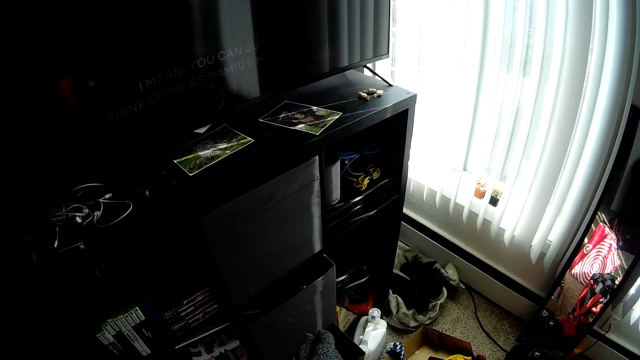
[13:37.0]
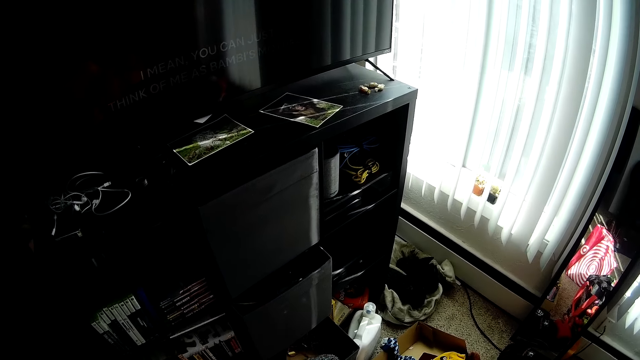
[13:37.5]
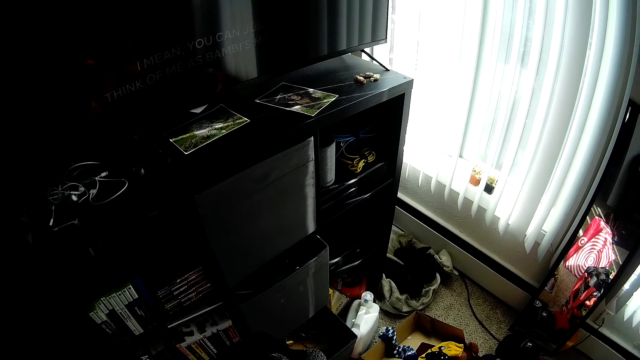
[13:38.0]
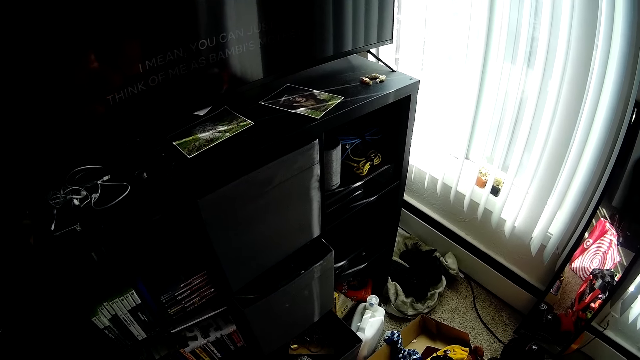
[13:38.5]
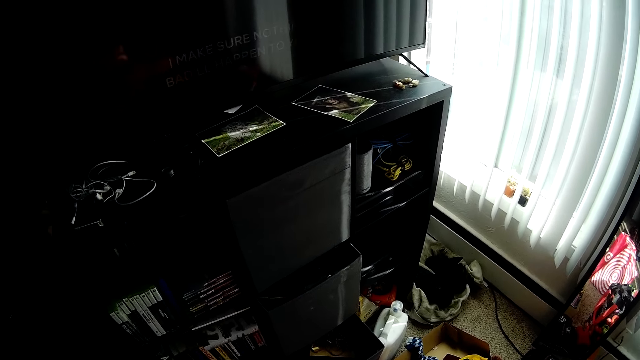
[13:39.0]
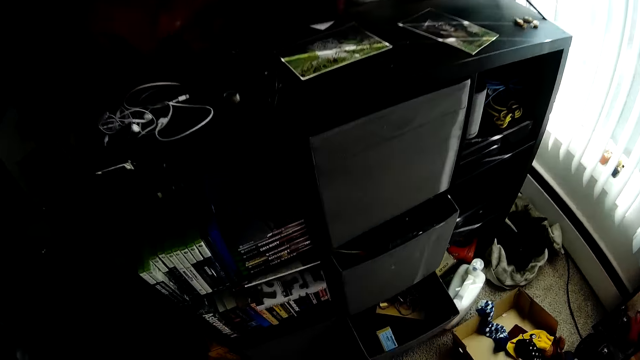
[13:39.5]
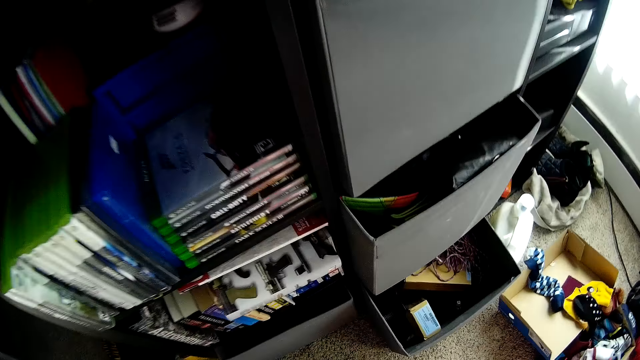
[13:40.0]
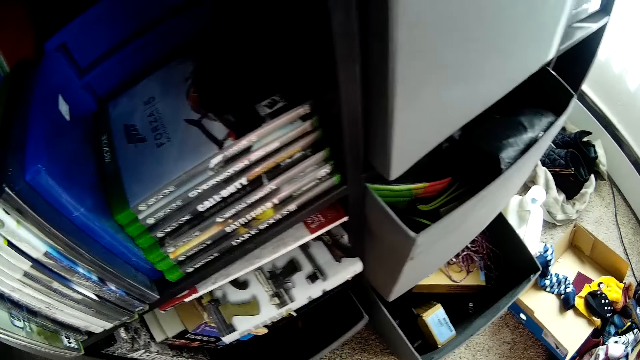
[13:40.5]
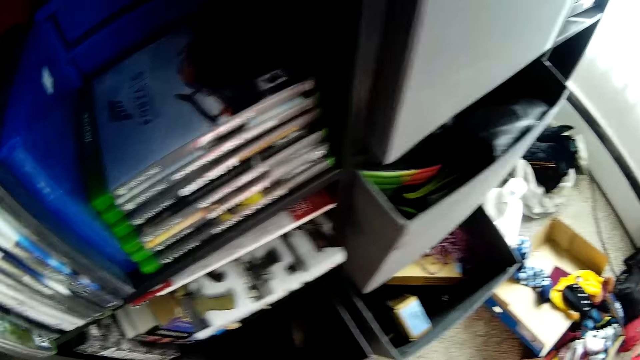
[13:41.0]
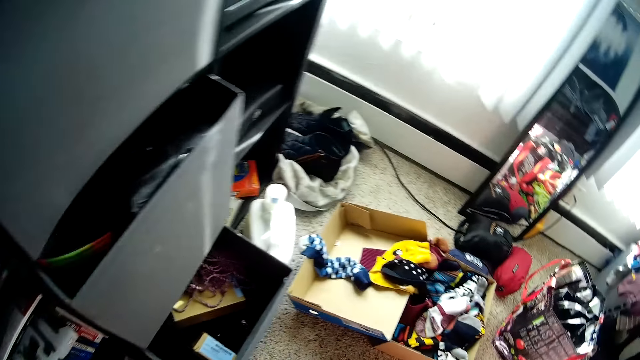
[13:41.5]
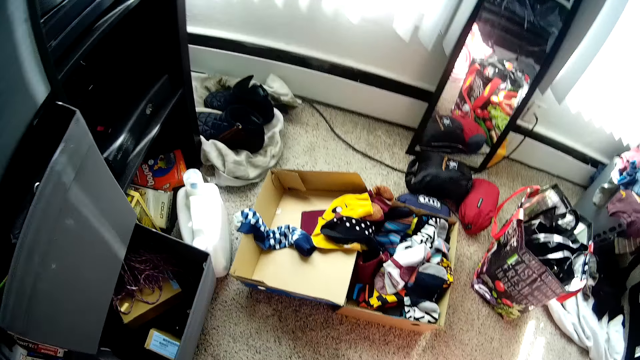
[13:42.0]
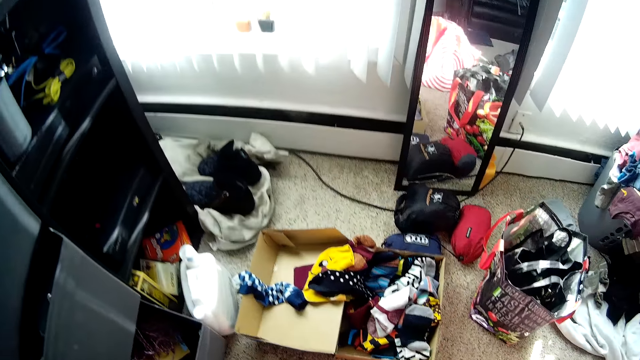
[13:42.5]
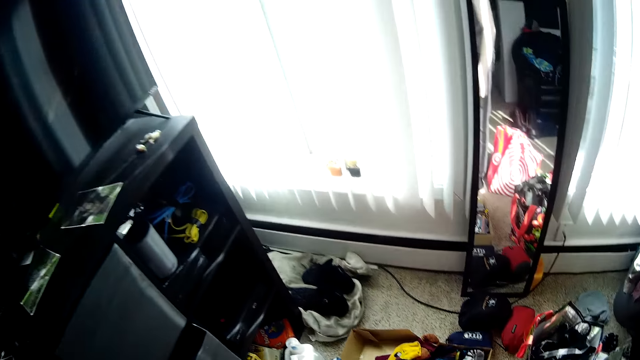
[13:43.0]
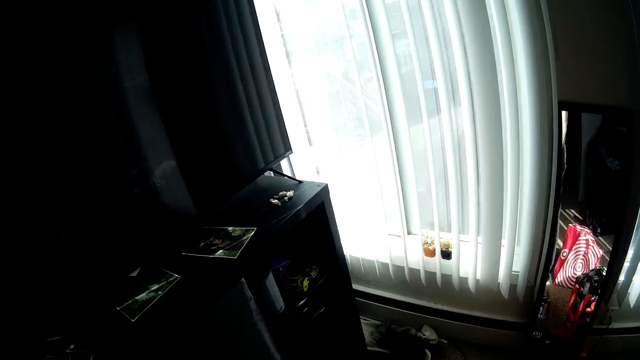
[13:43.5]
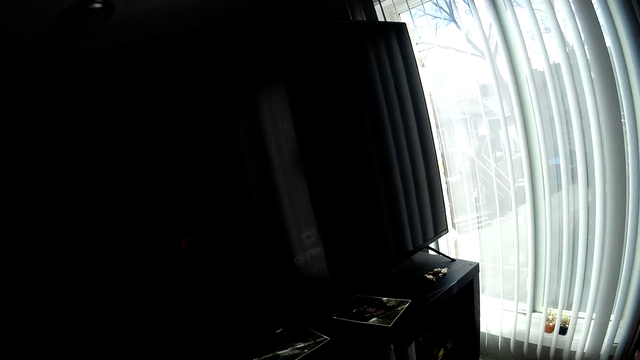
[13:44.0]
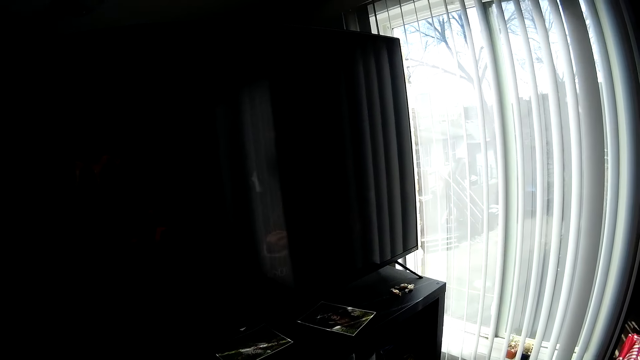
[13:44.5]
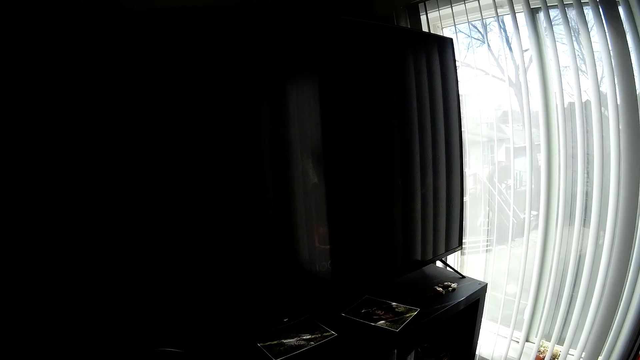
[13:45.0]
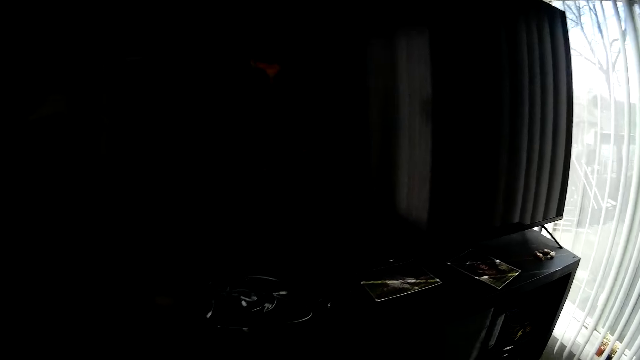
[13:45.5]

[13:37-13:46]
The camera wearer drops the gloves inside a carton with both hands.

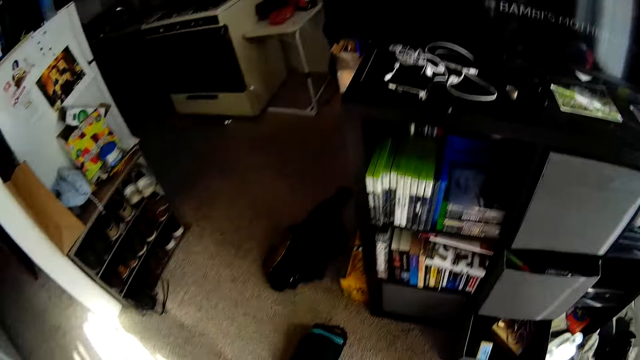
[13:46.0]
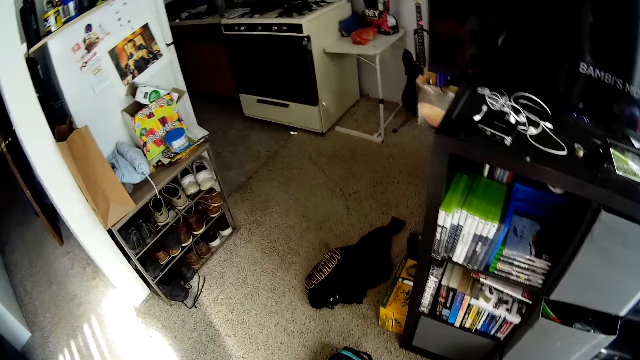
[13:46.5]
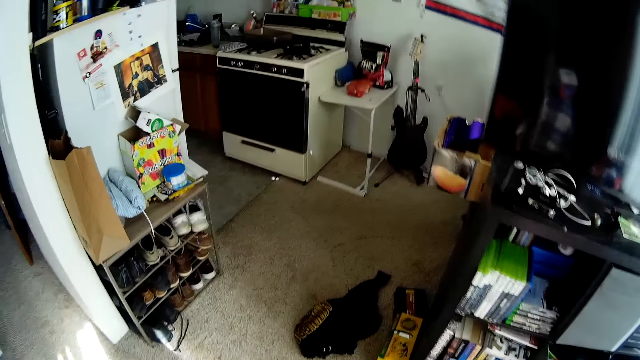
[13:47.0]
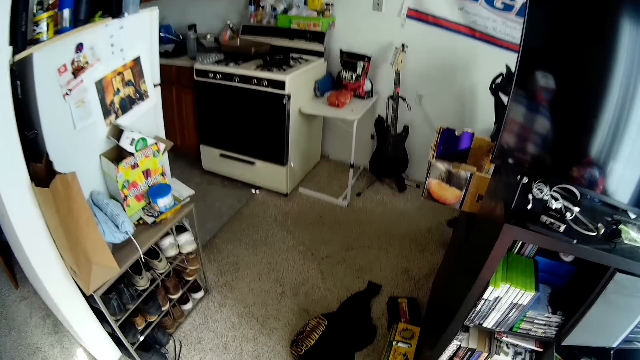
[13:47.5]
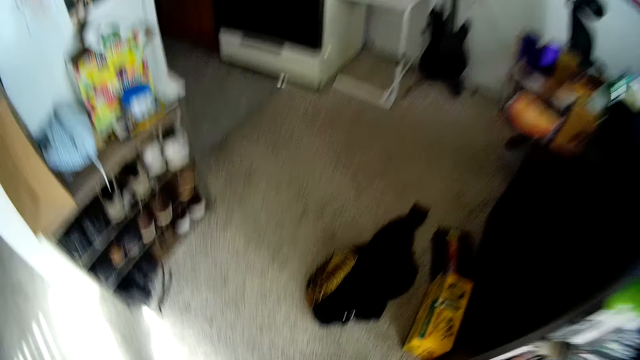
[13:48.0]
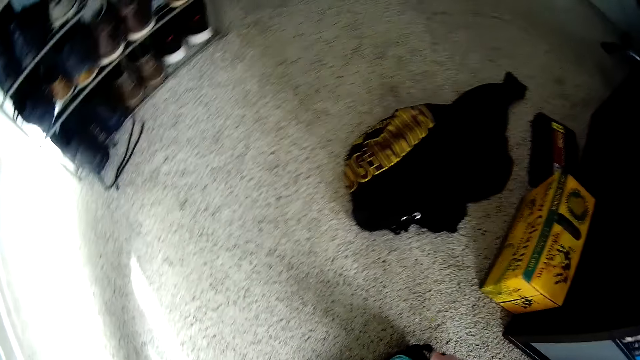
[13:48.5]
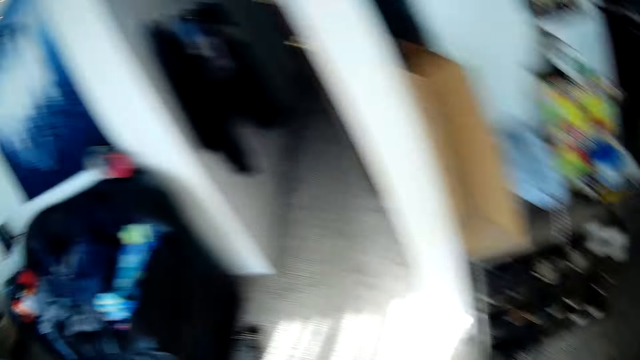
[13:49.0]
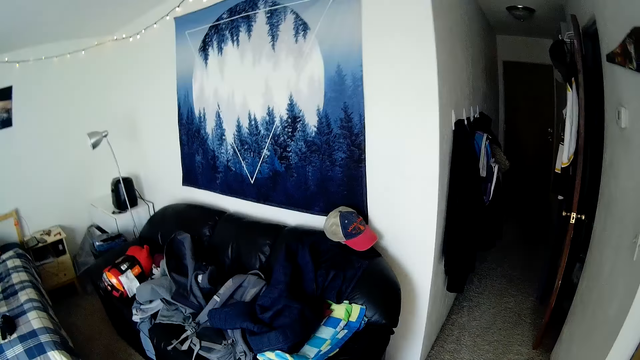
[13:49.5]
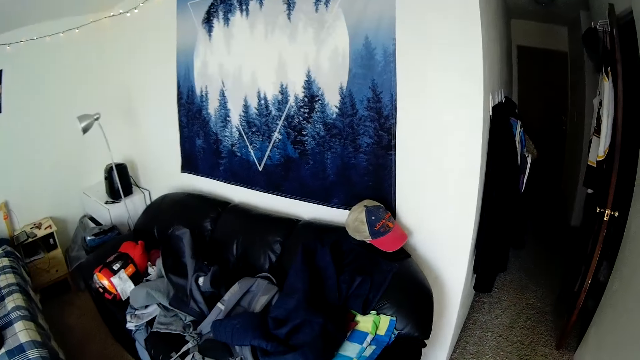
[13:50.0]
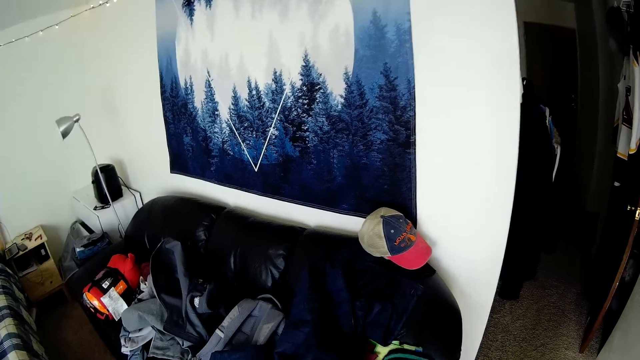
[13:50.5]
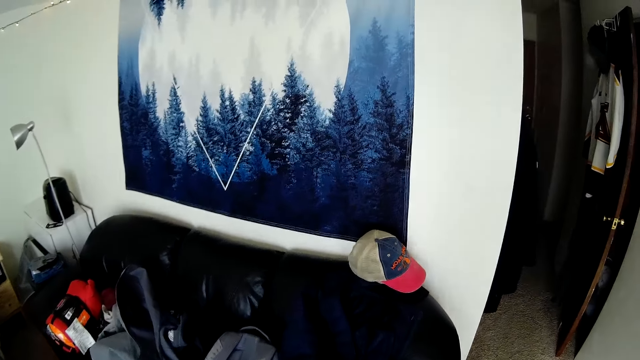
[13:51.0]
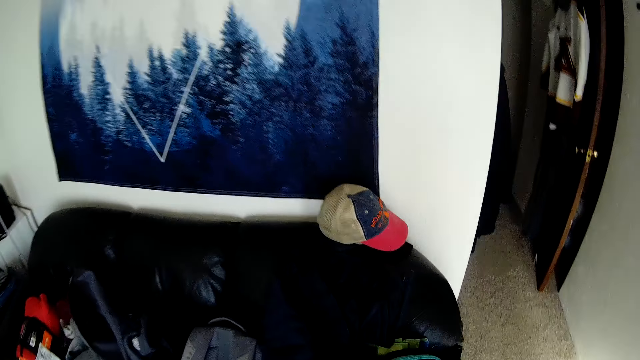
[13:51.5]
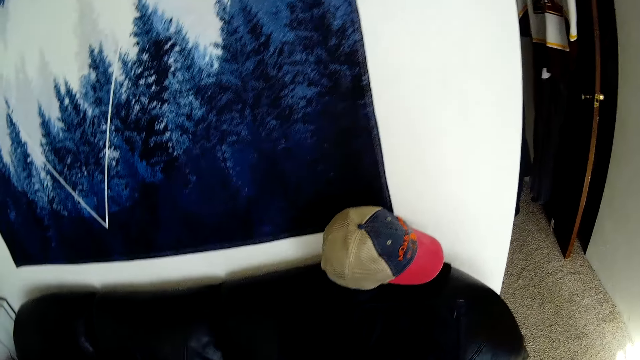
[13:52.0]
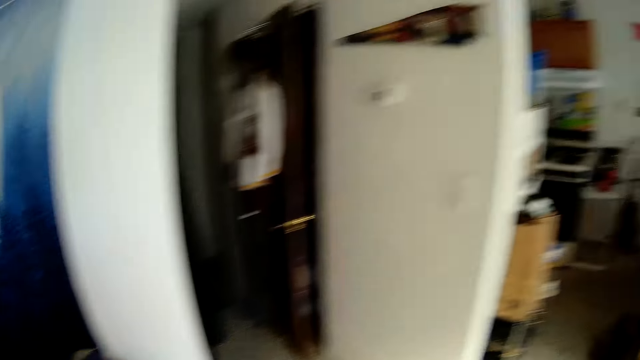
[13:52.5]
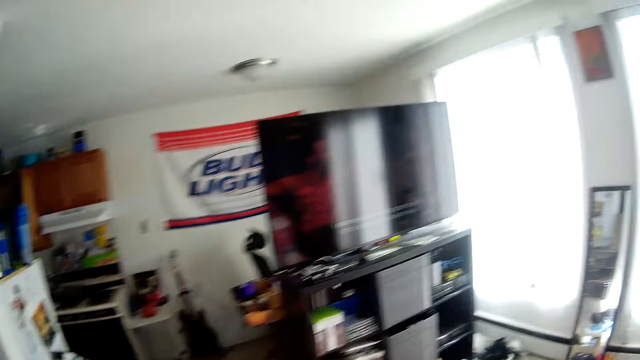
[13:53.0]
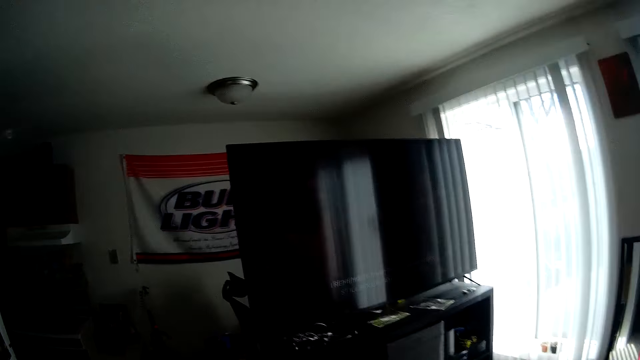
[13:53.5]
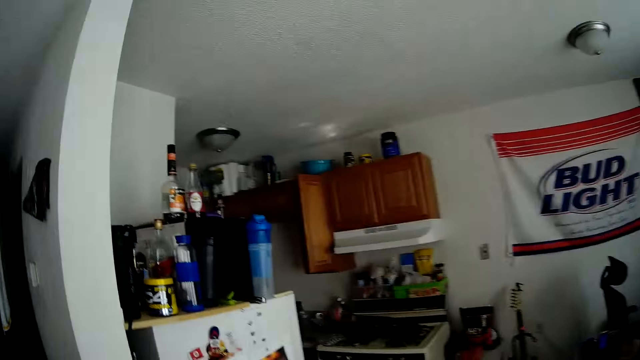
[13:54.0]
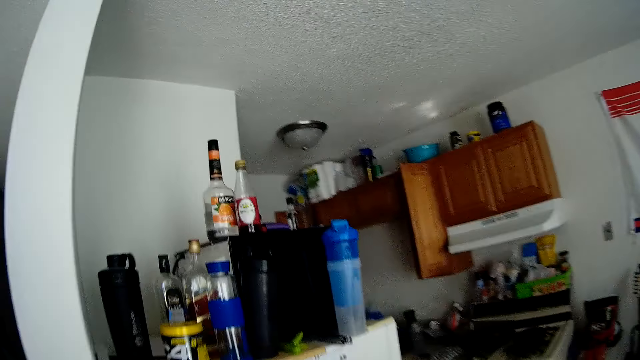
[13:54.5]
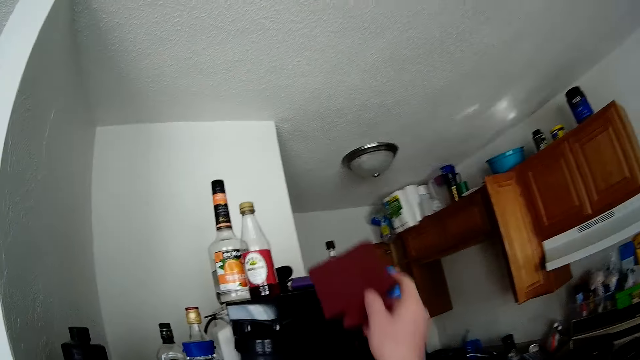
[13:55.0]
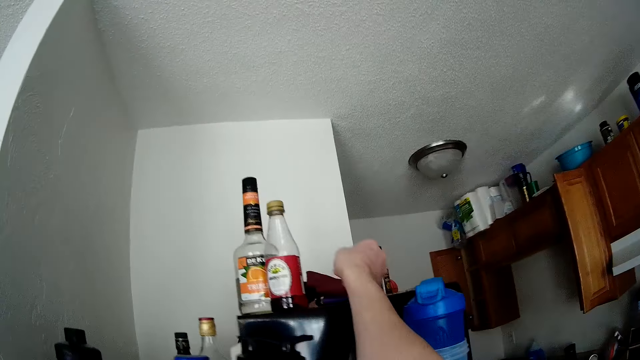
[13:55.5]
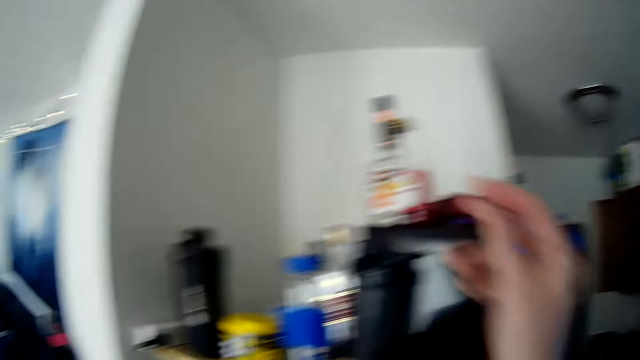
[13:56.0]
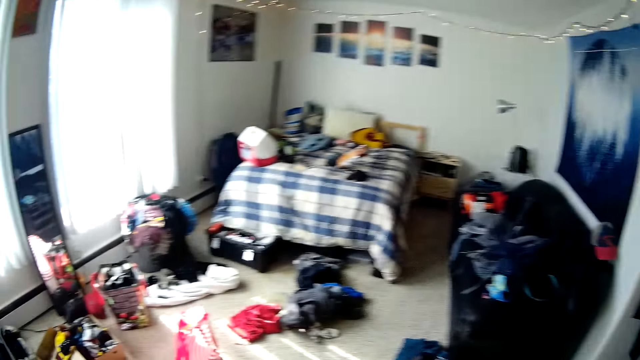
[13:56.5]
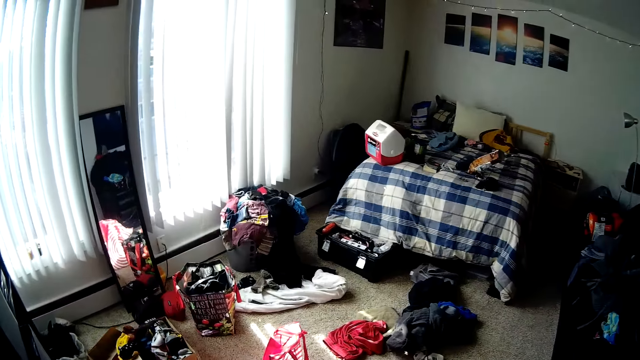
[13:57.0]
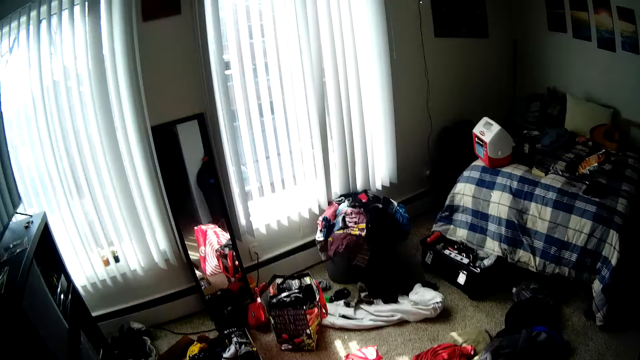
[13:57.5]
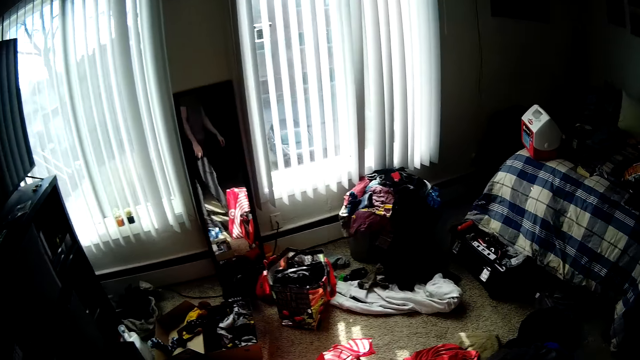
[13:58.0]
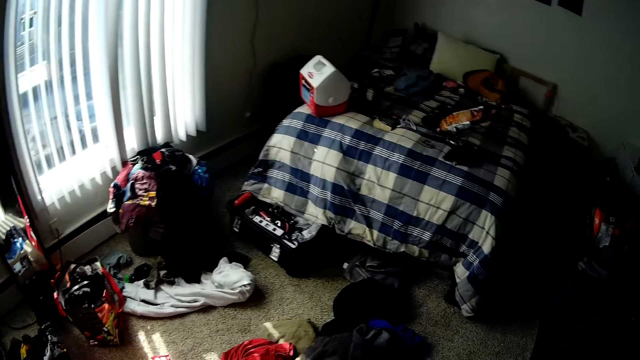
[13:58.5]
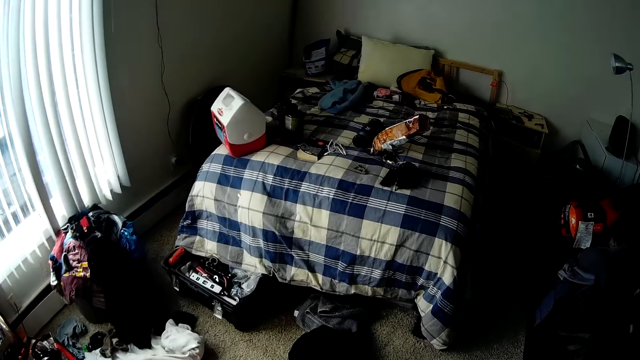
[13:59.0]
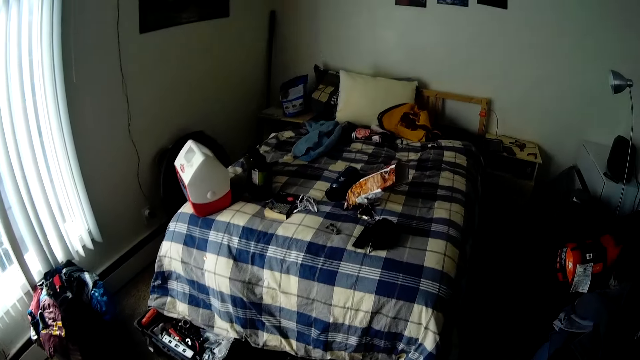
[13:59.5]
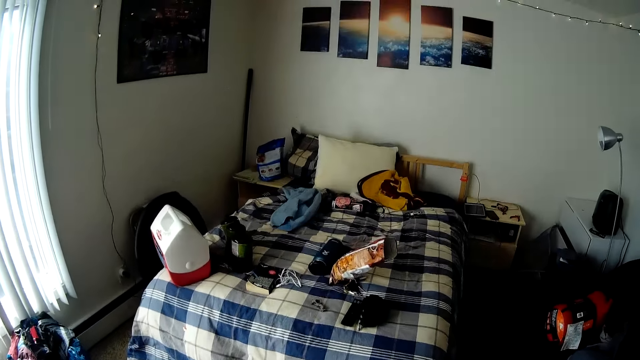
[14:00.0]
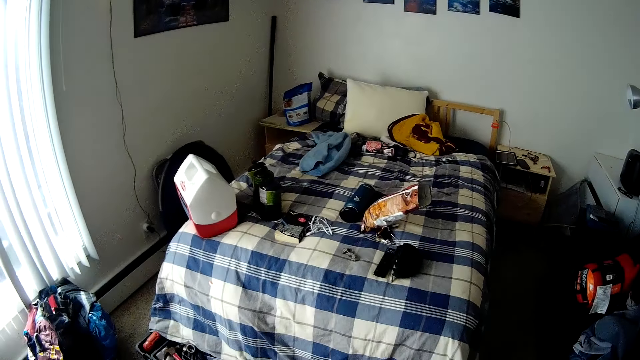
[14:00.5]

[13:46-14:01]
The camera wearer picks up a piece of cloth from the floor with his right hand. He walks in the room. He drops the piece of cloth or purse on the microwave on the fridge with his right hand. He walks in the room.
